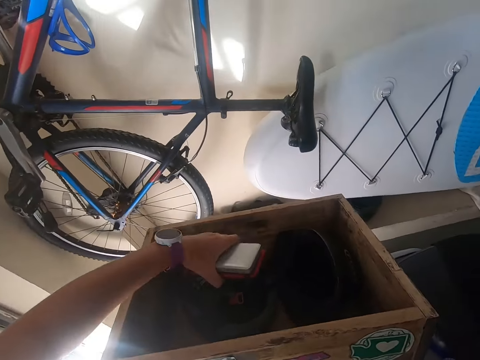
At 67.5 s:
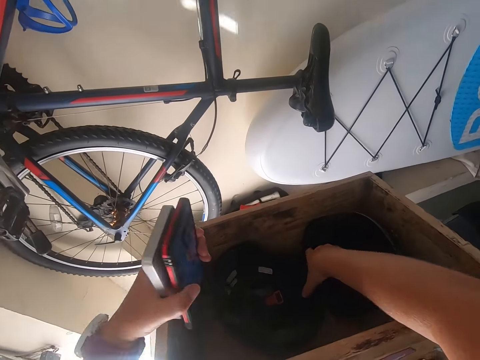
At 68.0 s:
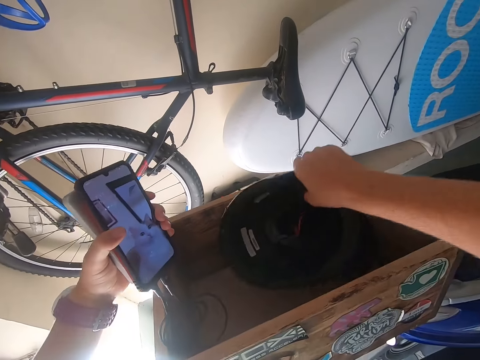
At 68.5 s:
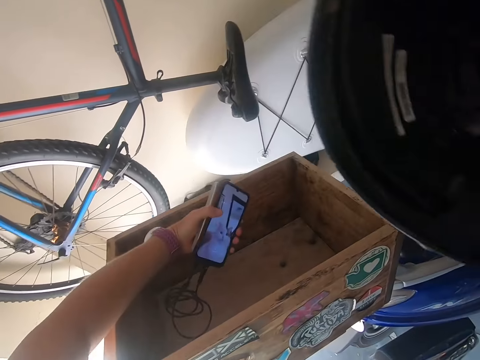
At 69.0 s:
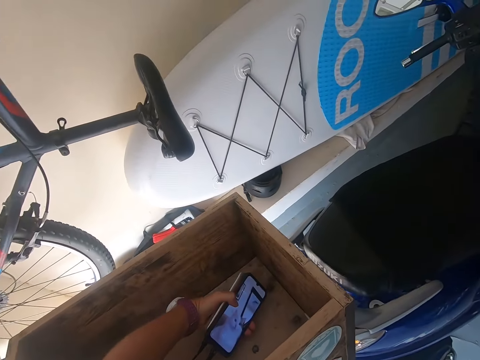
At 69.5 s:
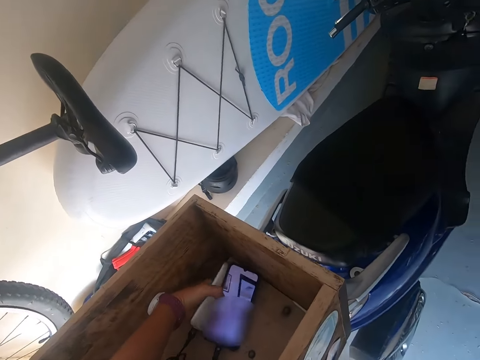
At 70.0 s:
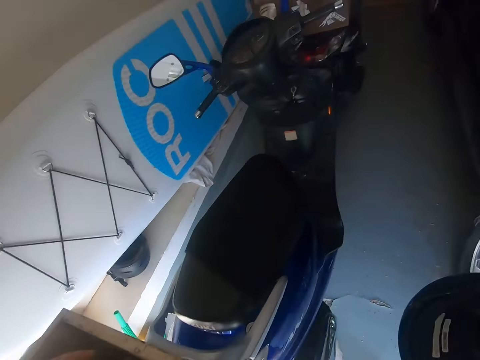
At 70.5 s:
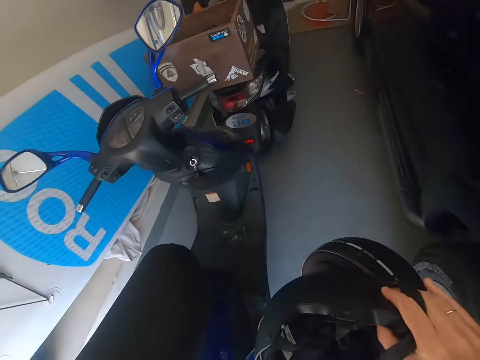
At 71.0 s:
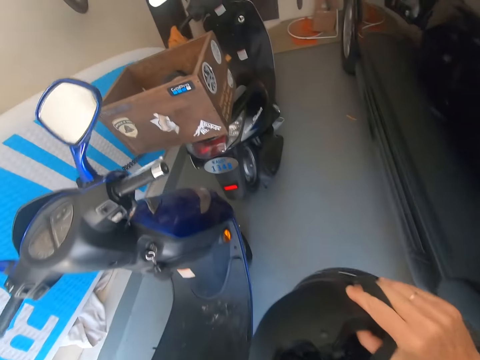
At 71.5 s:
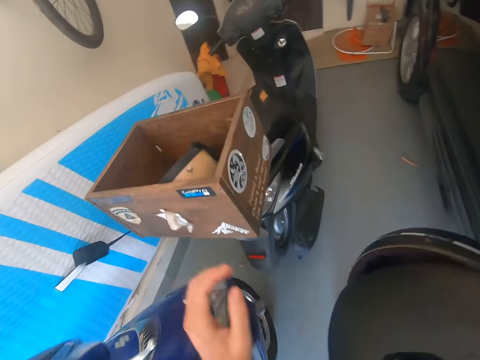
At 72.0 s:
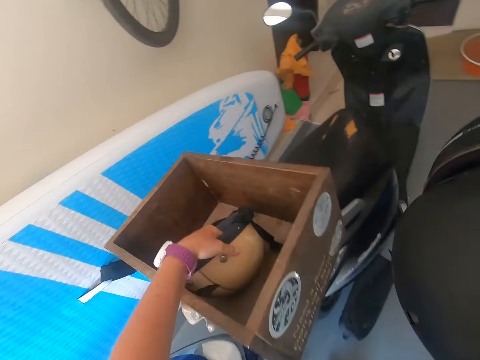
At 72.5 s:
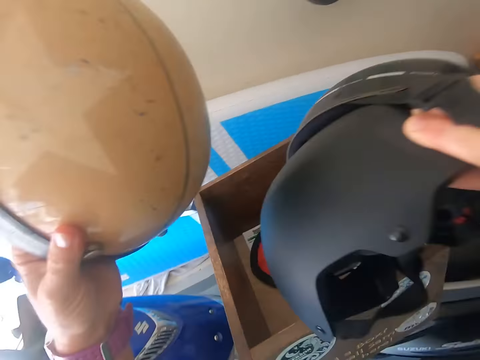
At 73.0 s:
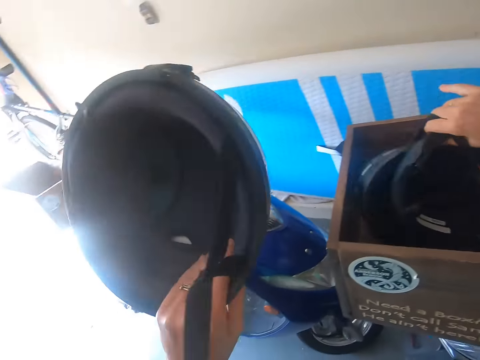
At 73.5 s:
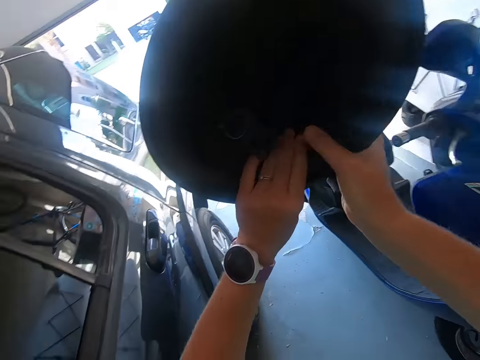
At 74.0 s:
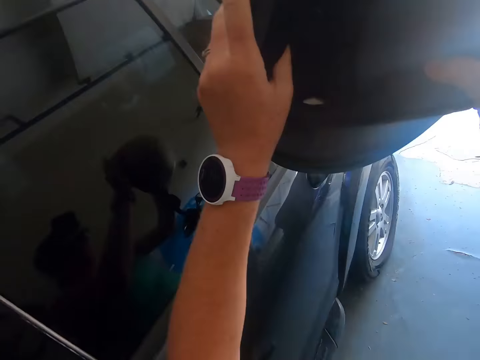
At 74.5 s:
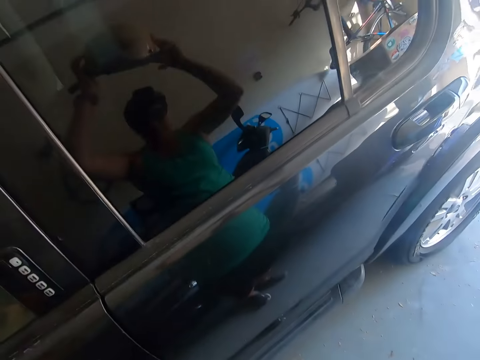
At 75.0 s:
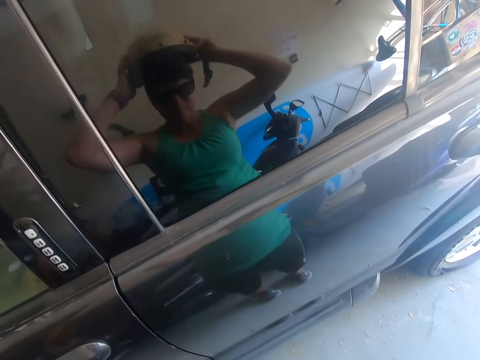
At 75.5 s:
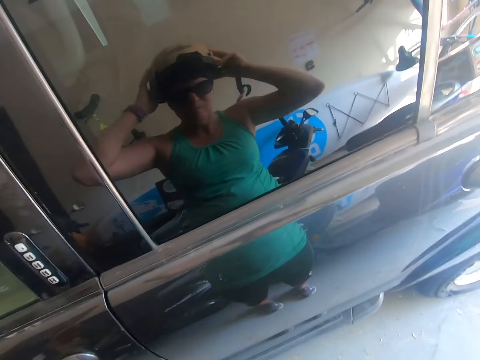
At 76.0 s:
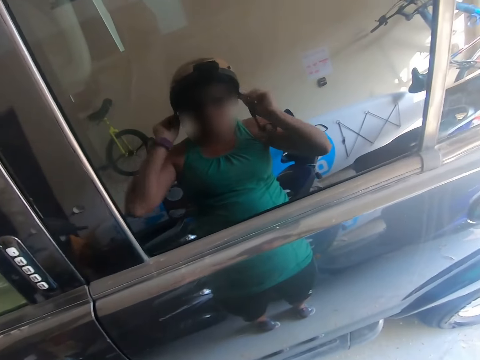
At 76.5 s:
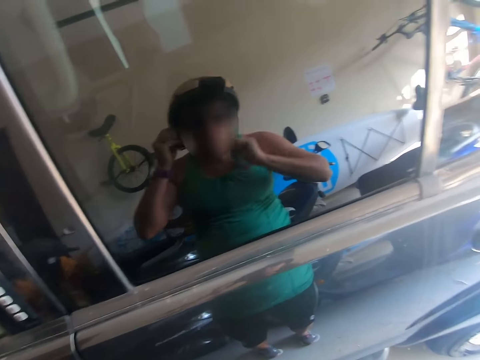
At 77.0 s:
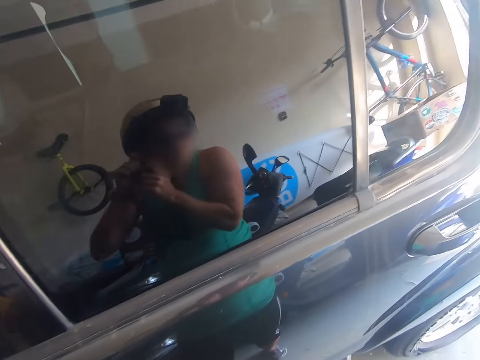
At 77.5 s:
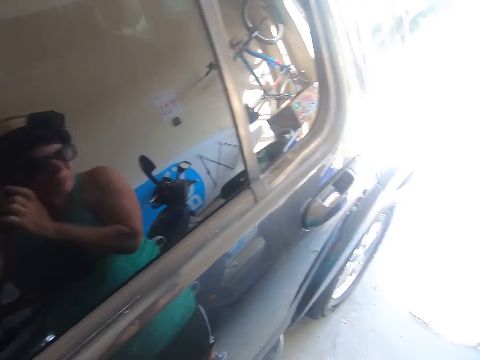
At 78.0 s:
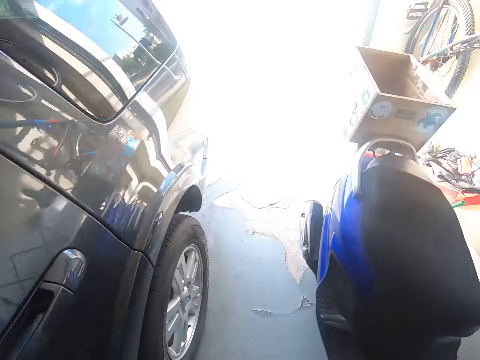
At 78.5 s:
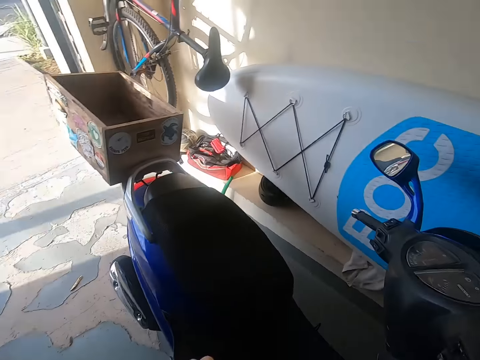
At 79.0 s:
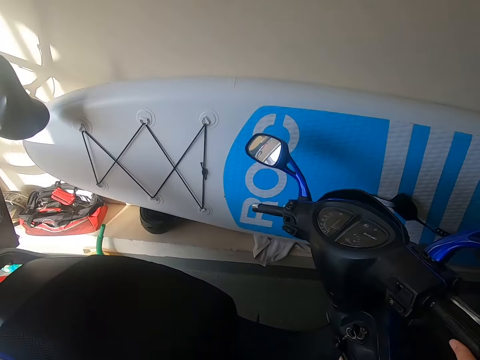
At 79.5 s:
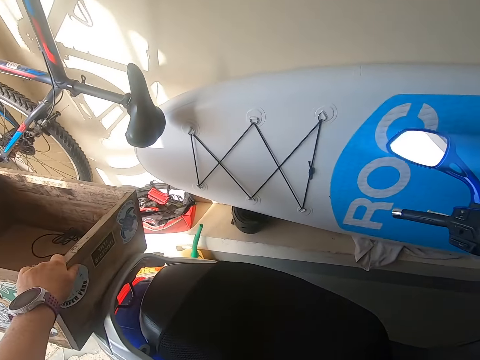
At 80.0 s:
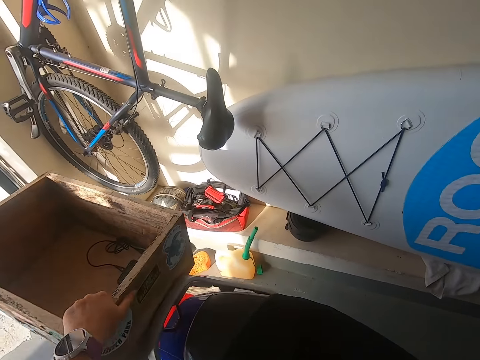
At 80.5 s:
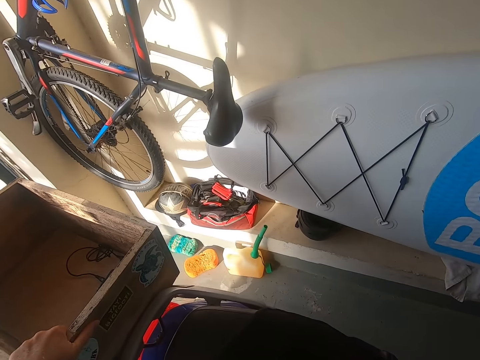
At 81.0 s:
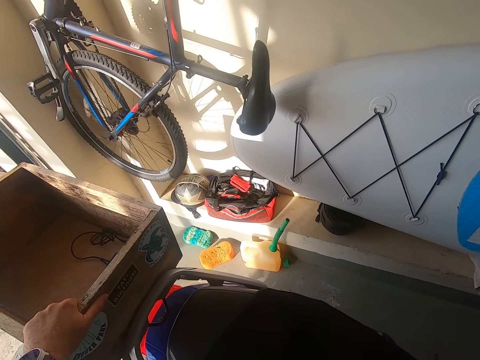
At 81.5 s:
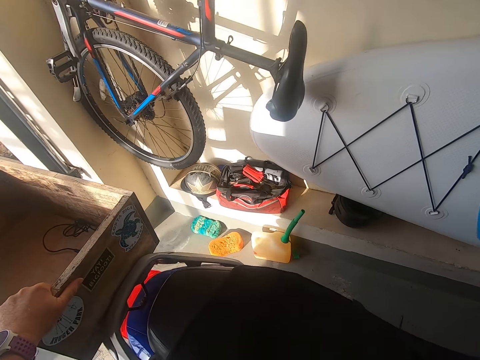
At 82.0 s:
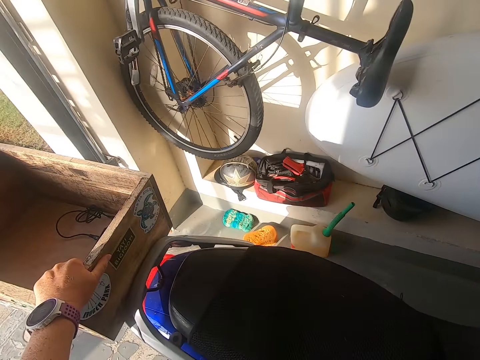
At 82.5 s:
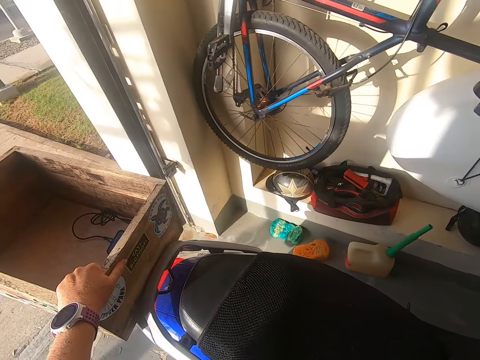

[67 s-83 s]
The camera wearer places the phone in a box. They take the helmet. They put the phone in the delivery box. They walk around the room. They take the helmet. They place the other helmet in the delivery box. They wear the helmet. They remove the motorbike from the room.

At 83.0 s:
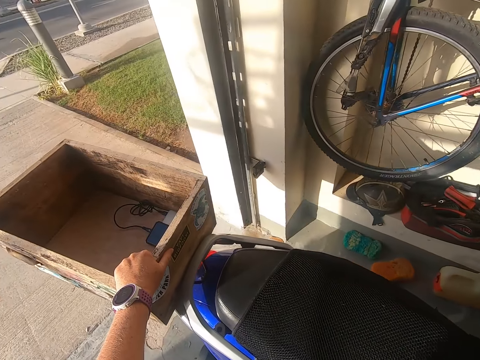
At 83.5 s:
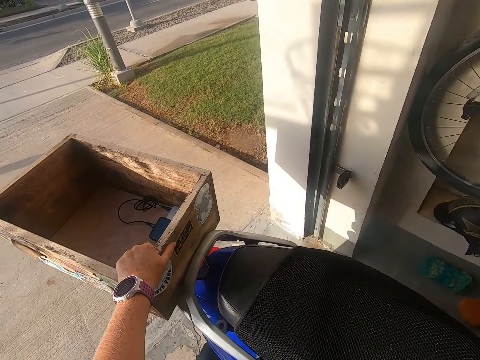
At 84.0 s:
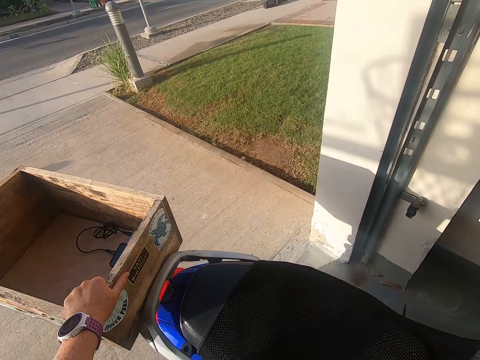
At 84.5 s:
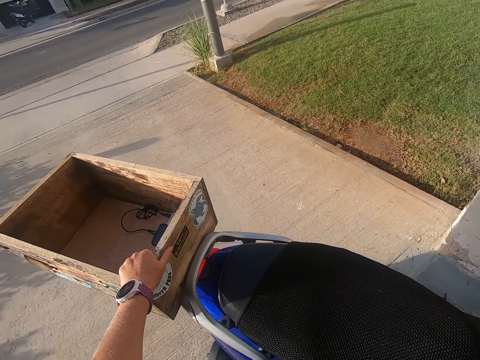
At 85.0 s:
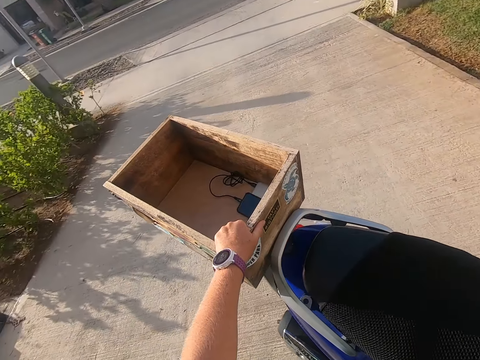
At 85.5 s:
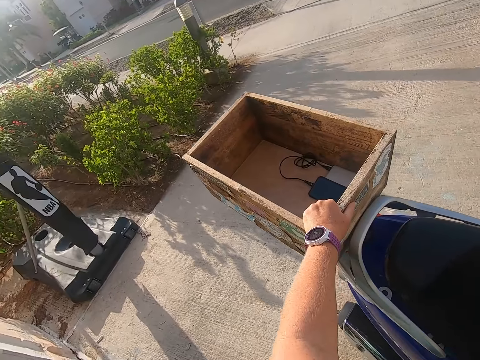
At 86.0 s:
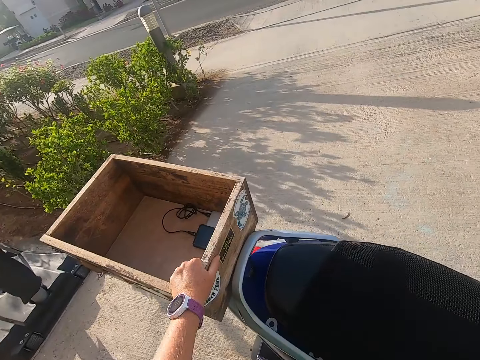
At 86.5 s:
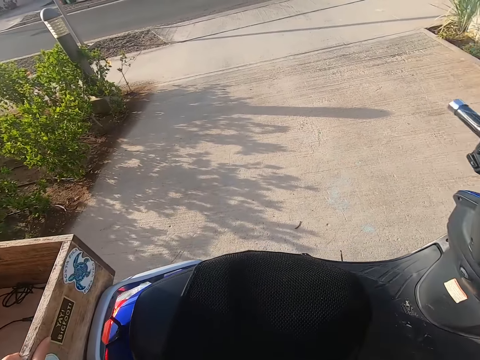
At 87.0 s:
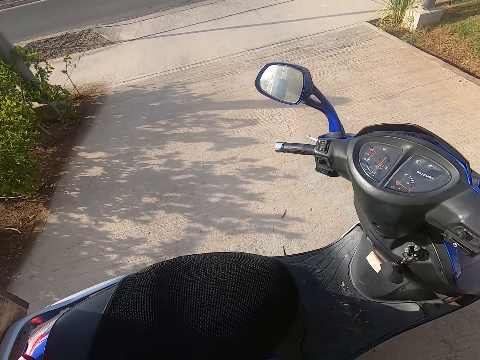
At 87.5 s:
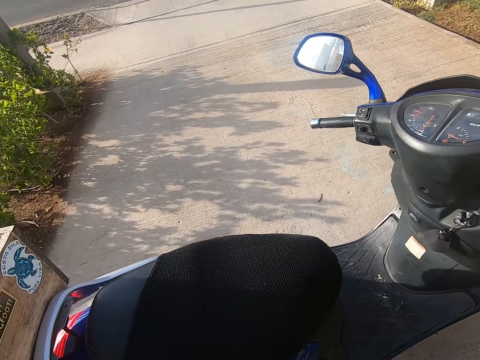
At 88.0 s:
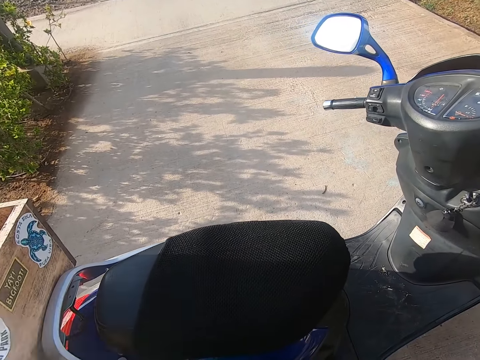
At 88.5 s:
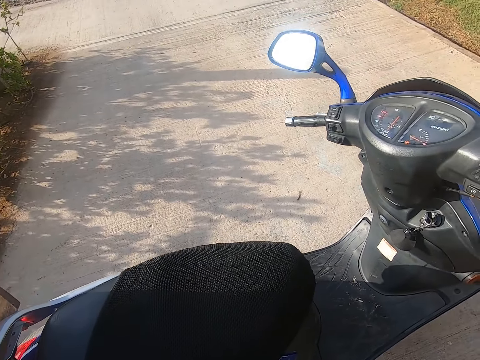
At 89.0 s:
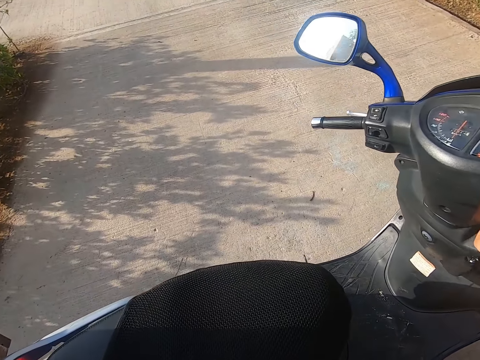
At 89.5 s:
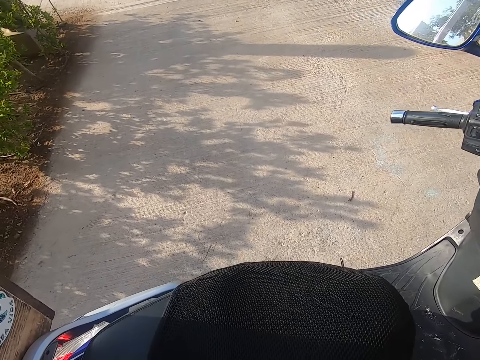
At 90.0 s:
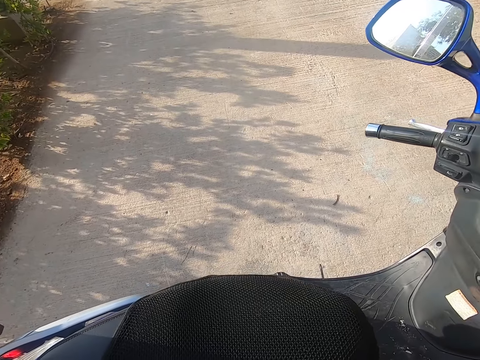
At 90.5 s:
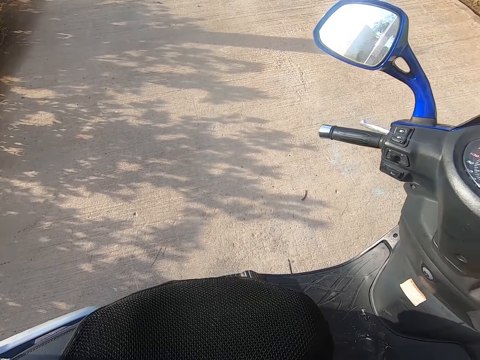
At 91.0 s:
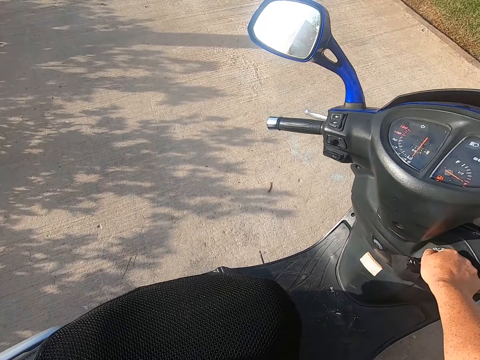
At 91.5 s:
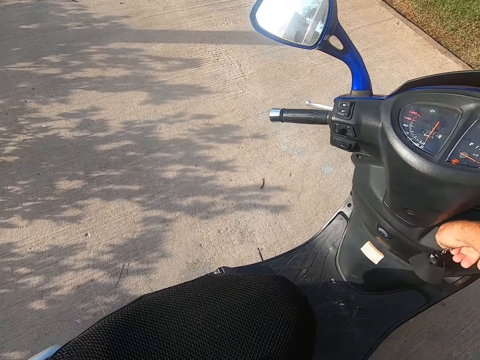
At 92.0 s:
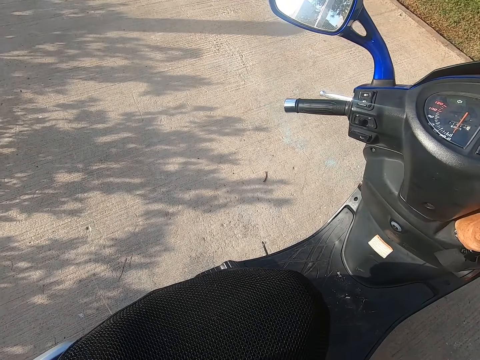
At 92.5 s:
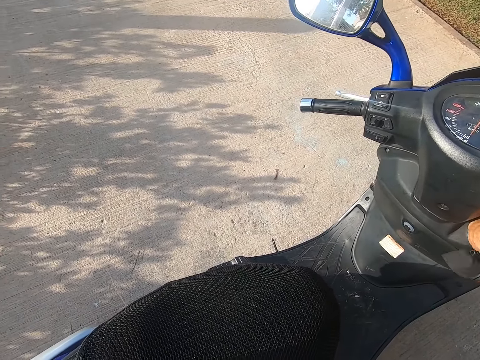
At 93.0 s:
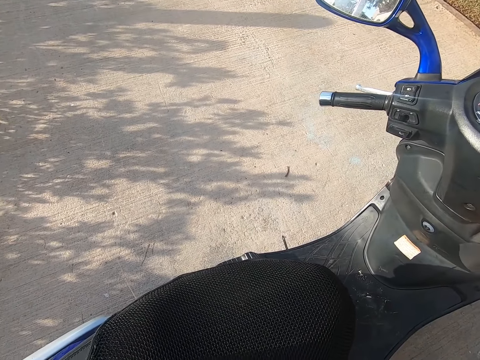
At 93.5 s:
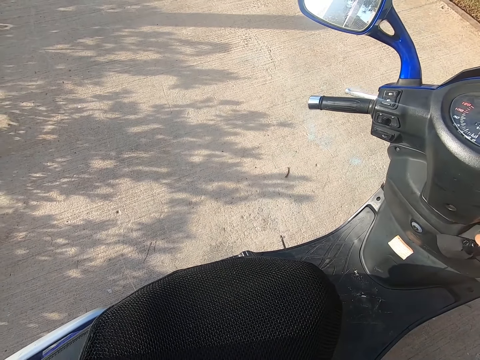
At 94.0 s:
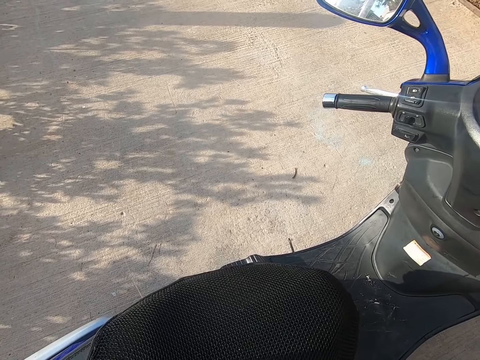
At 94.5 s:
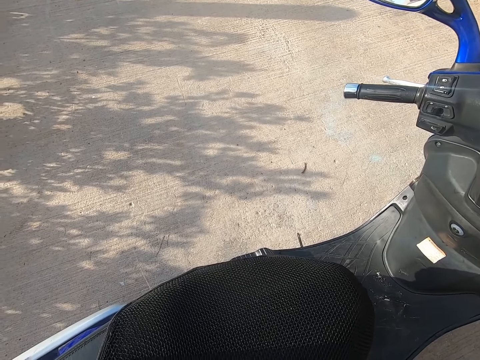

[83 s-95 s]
The camera wearer pulls the scooter or motorbike. They start the motorbike.
